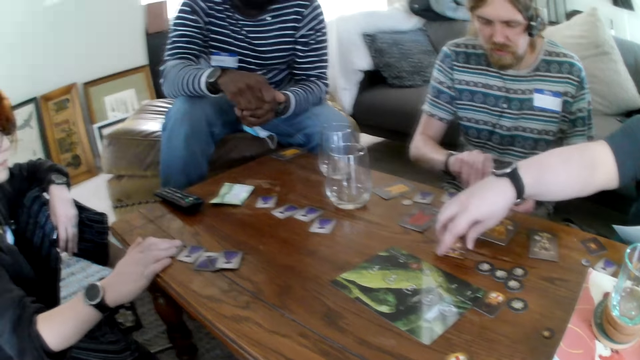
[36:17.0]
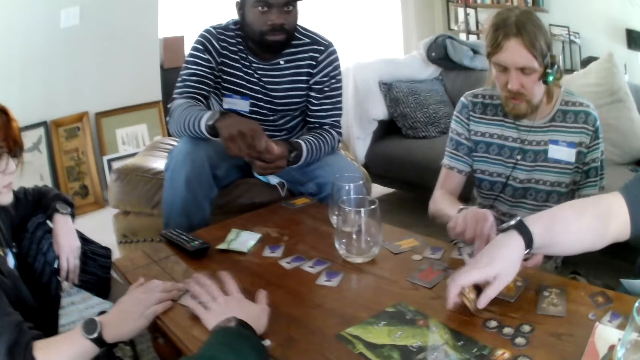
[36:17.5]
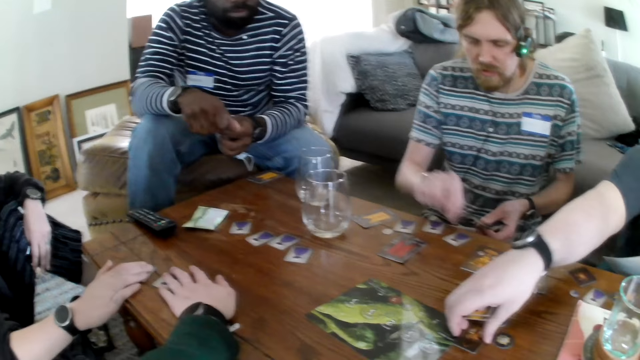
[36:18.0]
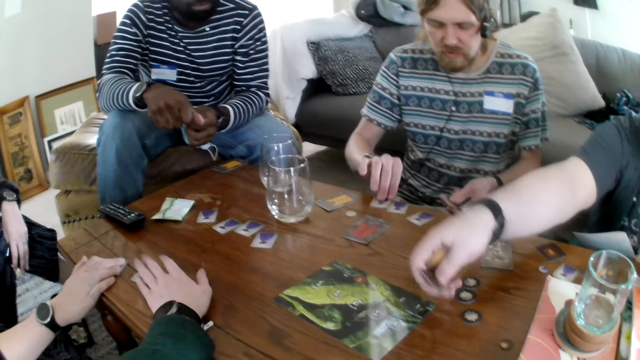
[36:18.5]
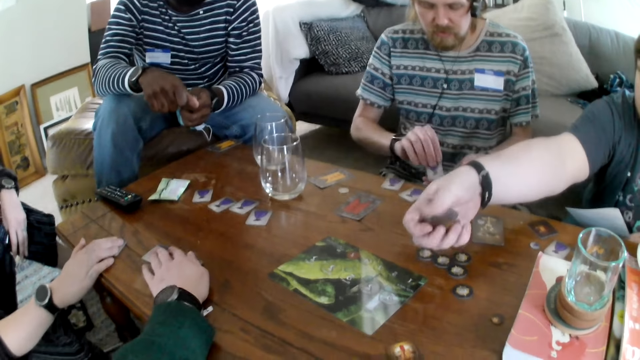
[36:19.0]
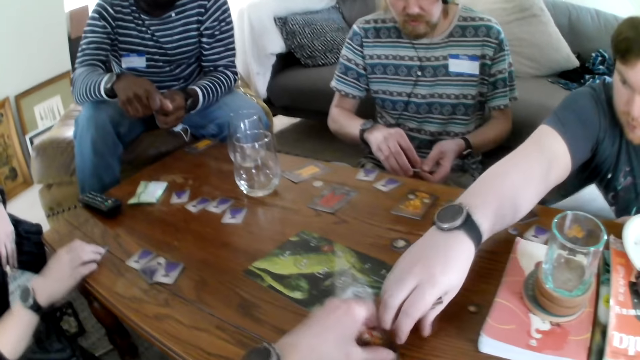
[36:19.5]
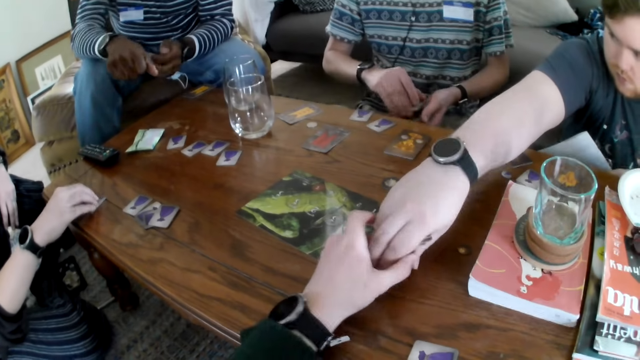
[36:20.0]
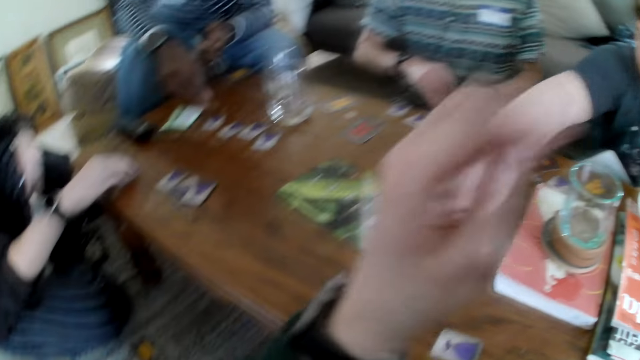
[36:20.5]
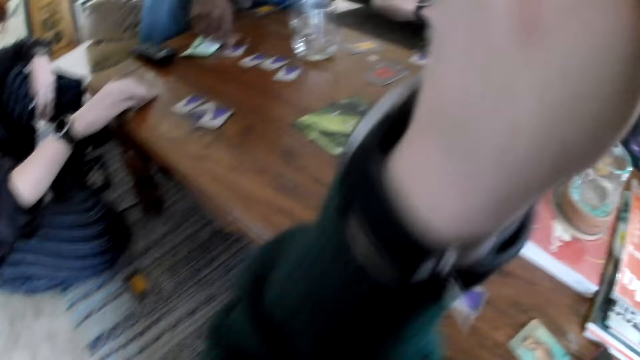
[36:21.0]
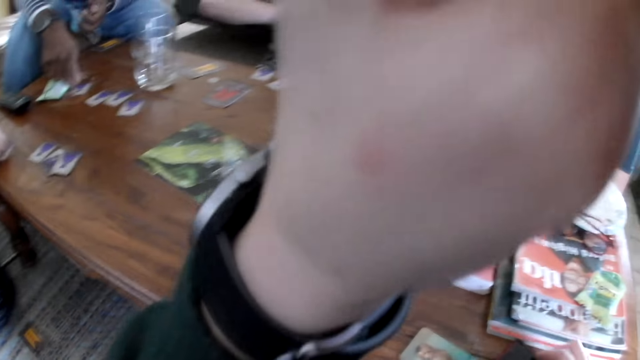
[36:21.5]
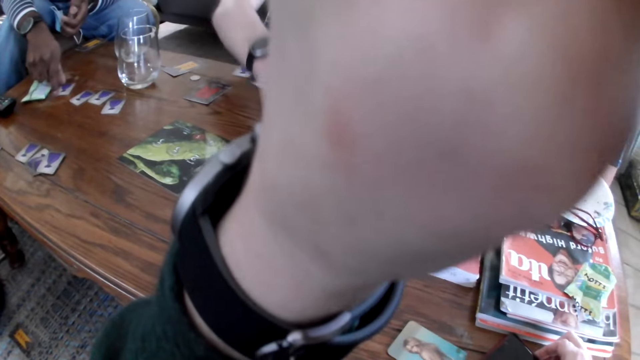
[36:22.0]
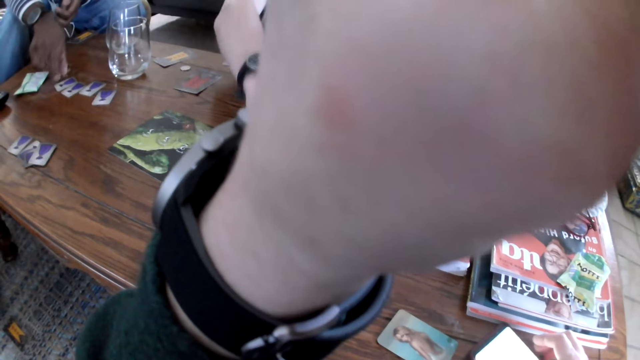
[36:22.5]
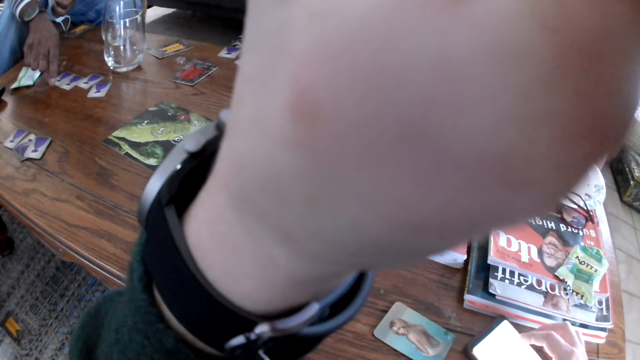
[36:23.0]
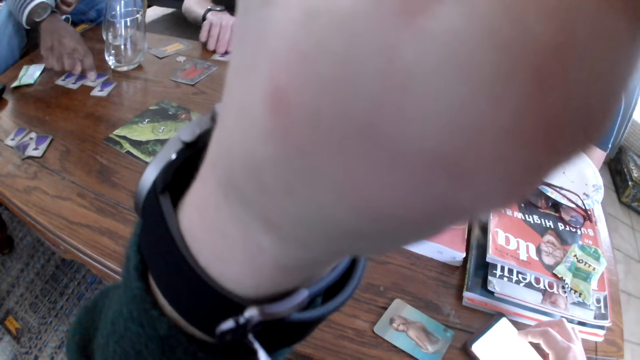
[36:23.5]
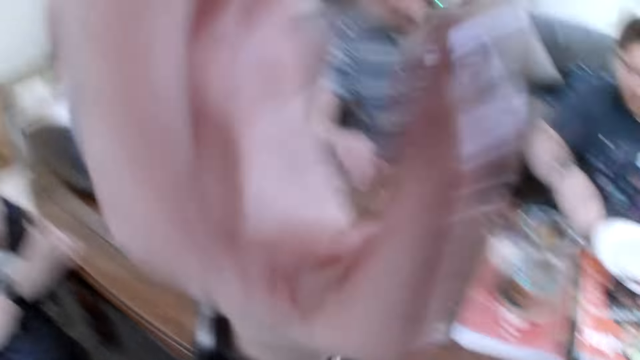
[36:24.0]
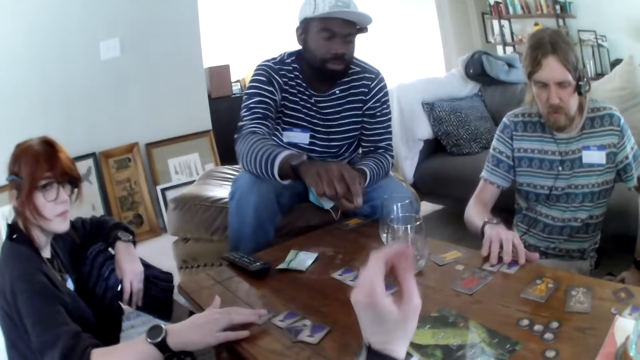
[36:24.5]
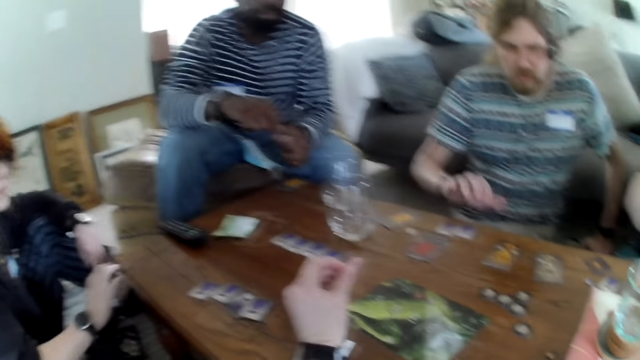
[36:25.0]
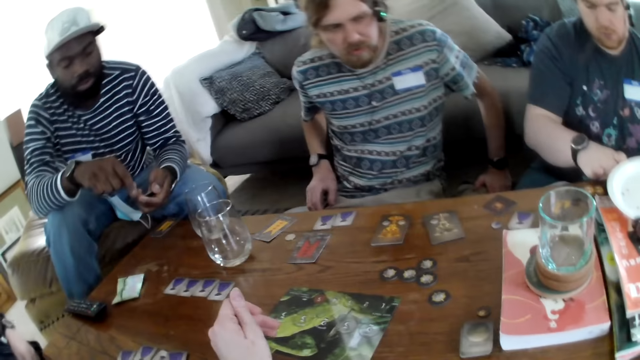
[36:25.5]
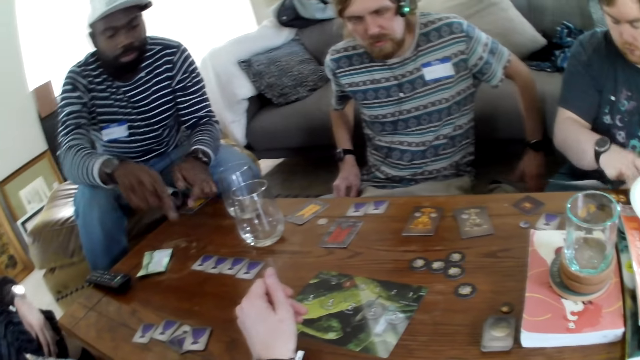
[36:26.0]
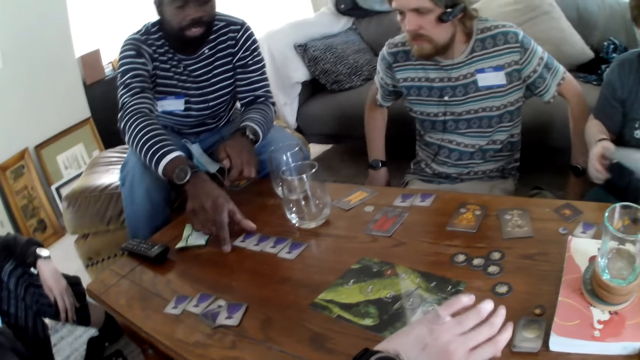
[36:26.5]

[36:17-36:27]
The camera wearer picks a card game. A person picks a card game. The camera wearer touches the card on the table. A man picks the card from the table and talks. The camera wearer picks the card game, raises the hand, fixes the camera, and speaks. Another man moves the cards on the table. The person picks the card game. The other man picks the card game.

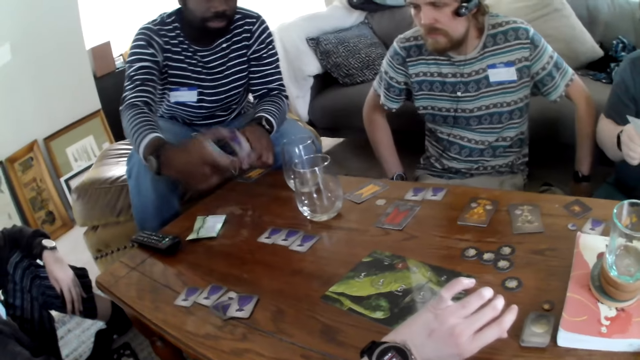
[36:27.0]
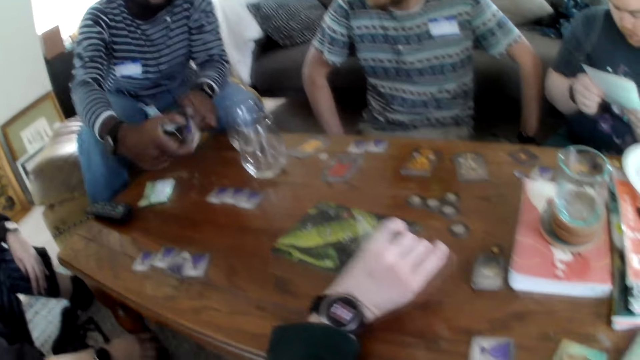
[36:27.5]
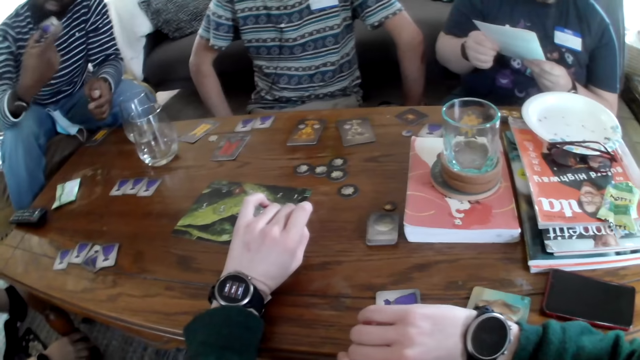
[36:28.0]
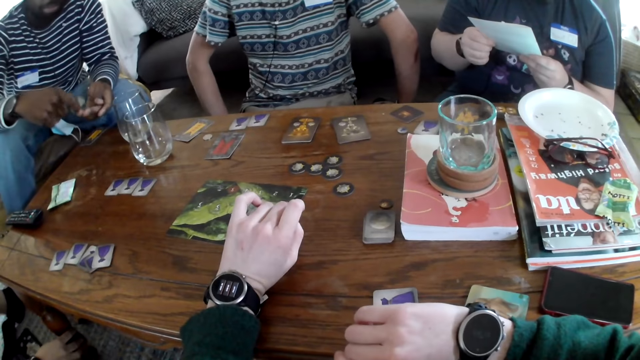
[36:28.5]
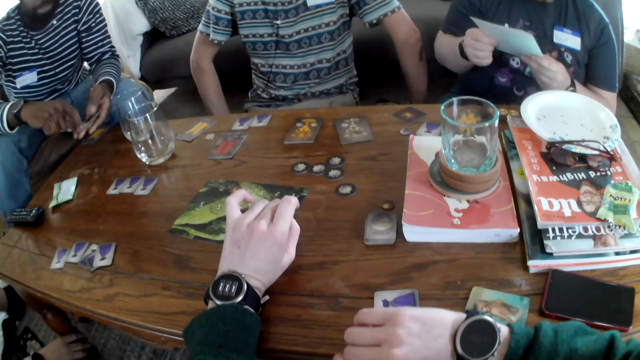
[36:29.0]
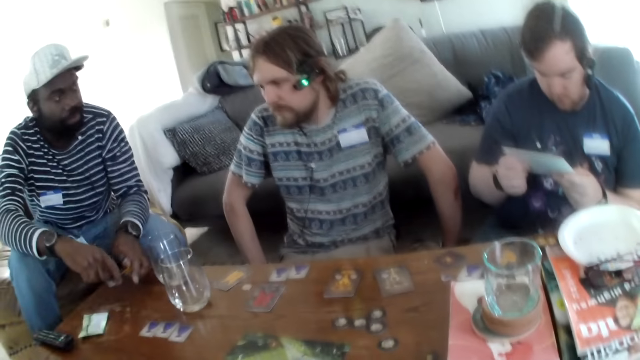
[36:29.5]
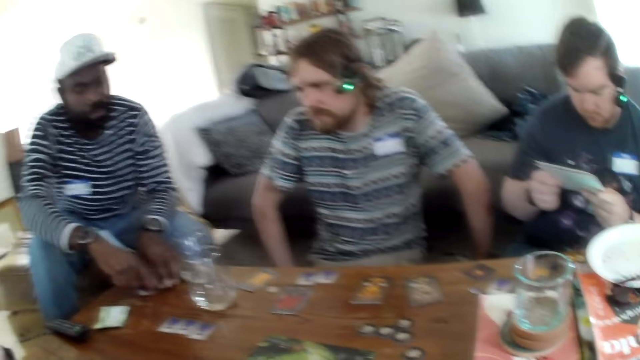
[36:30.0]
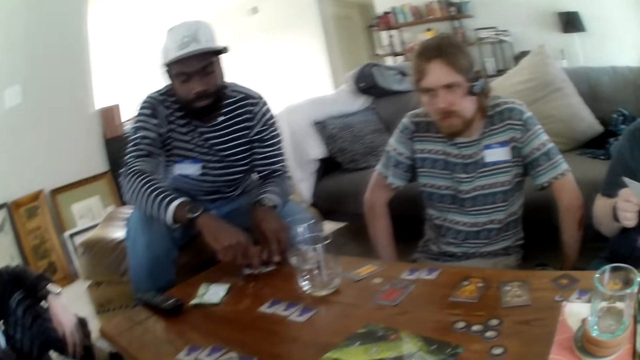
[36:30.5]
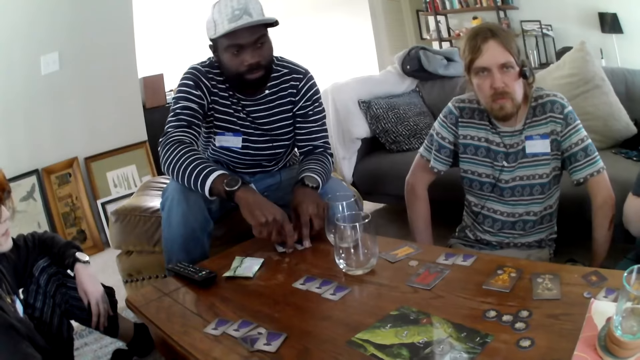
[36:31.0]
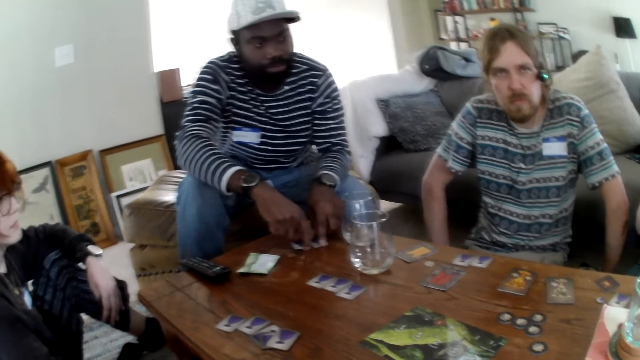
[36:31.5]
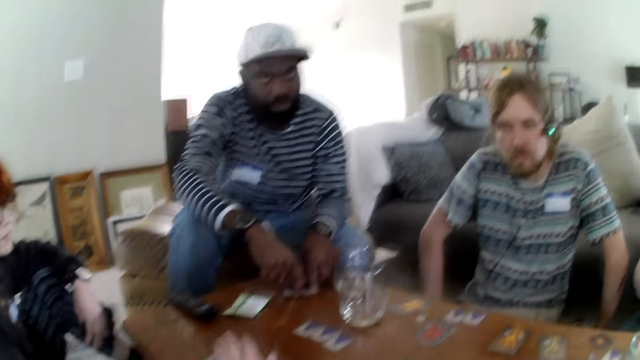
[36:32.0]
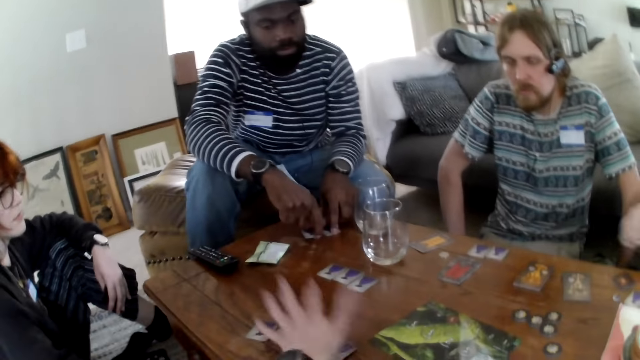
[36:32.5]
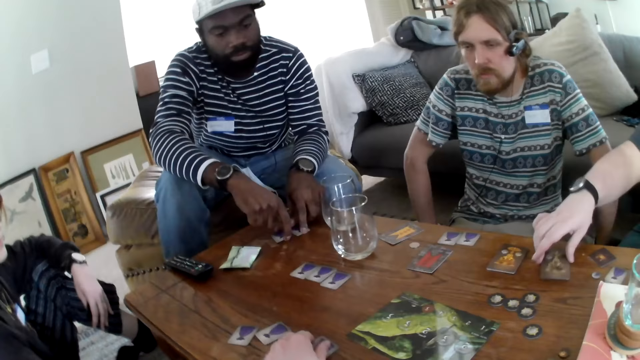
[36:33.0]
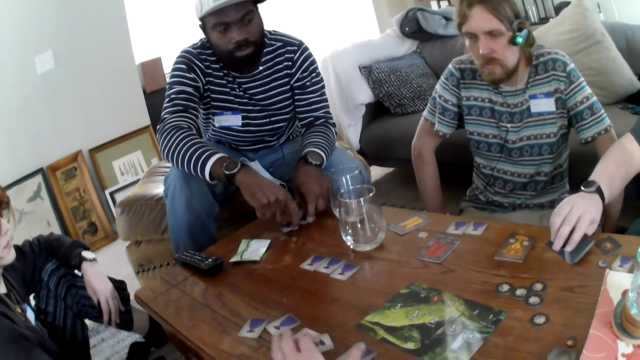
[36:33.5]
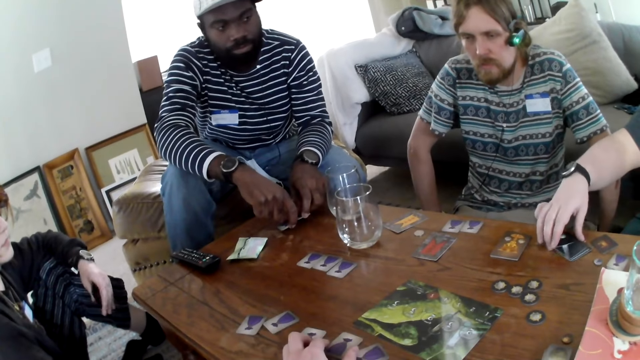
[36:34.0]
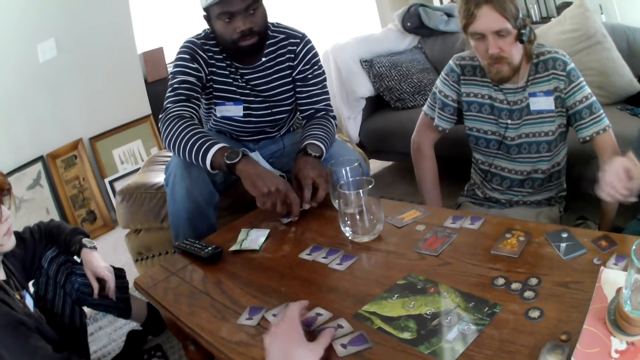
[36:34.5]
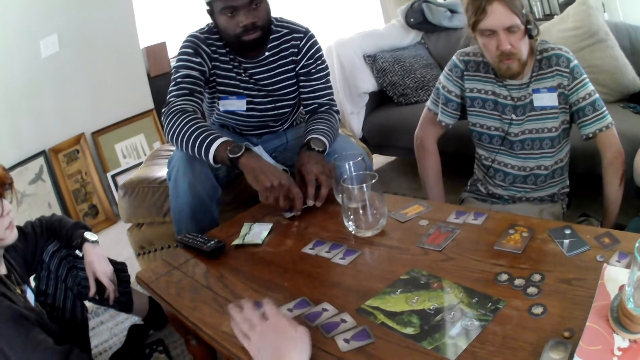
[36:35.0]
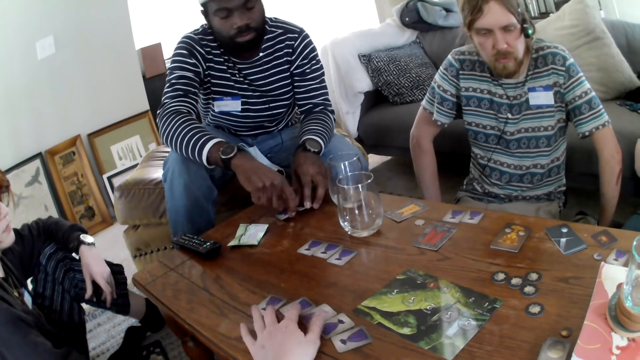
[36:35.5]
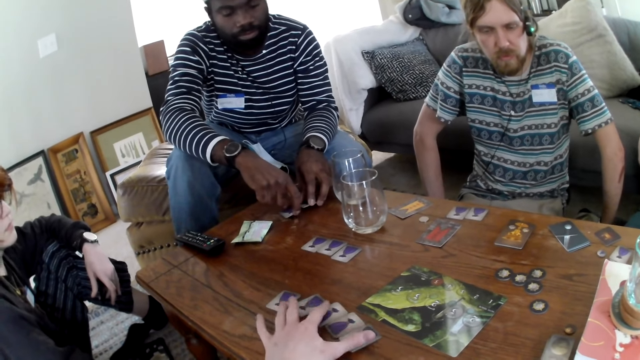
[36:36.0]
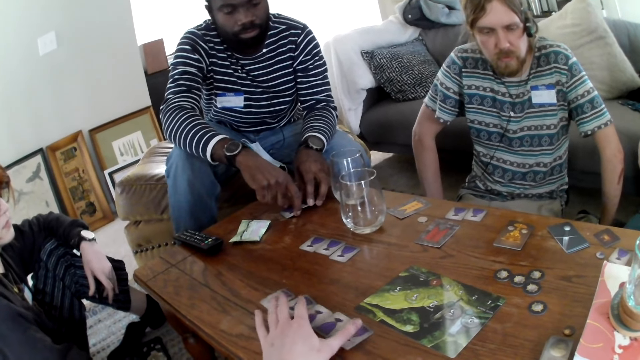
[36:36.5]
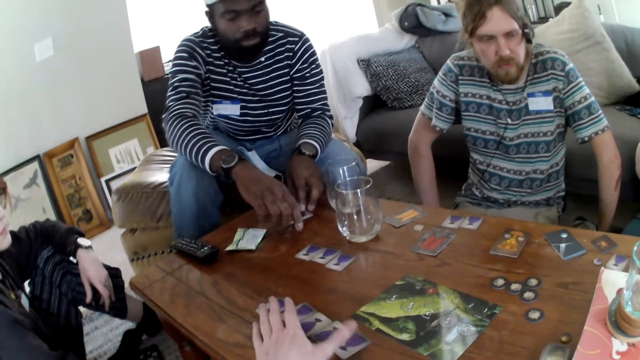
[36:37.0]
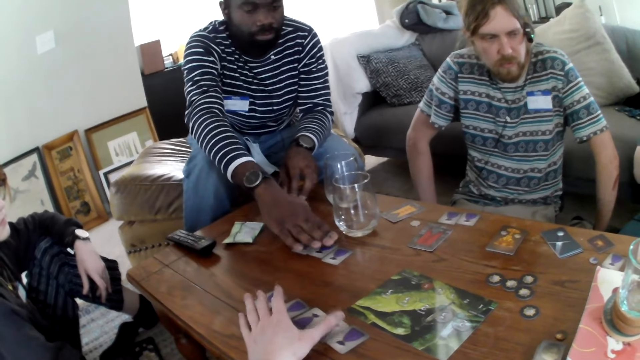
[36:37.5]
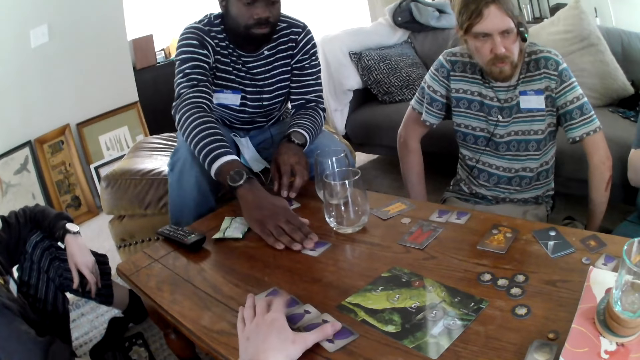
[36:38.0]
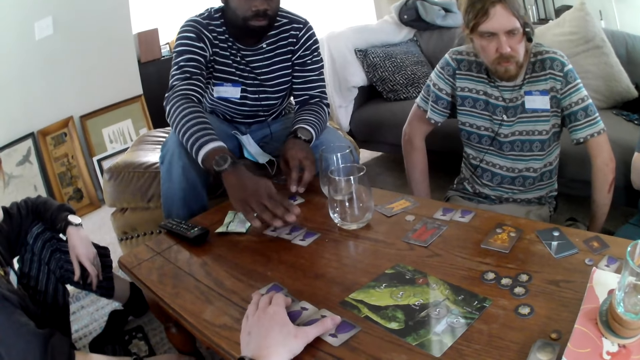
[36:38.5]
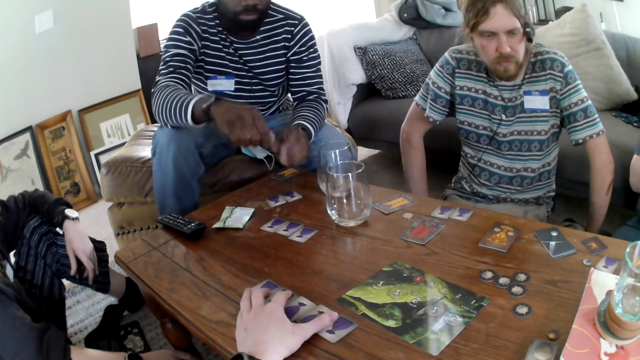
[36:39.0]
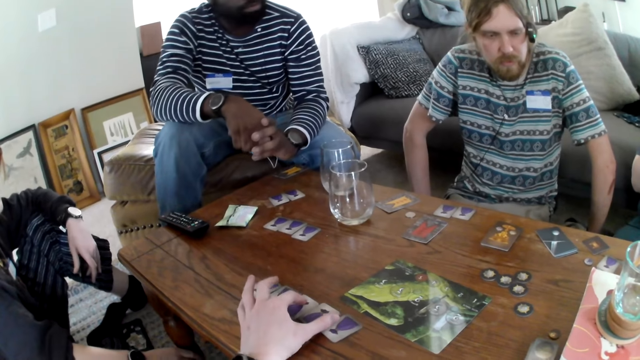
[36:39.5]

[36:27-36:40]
A person picks a card game and talks. The camera wearer picks the card game. They pick the card game again. They look at the watch and look around. The person puts the card game on the table. A man picks the card game and turns the card on the table. The camera wearer picks the card game and moves the cards on the table. Another man moves the cards on the table. The person picks the card game.
